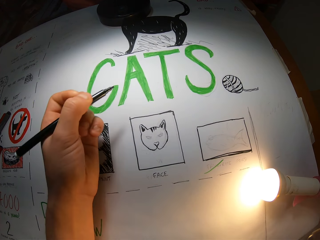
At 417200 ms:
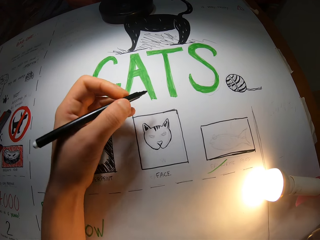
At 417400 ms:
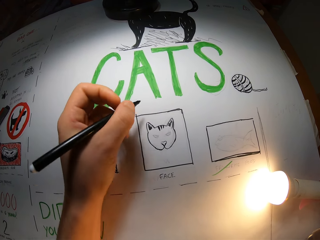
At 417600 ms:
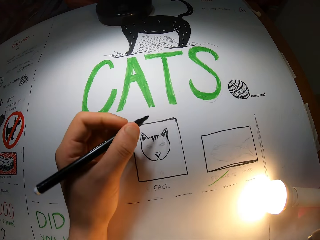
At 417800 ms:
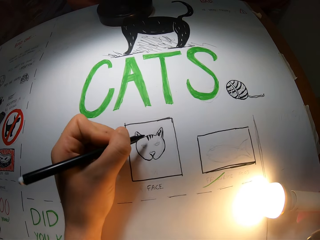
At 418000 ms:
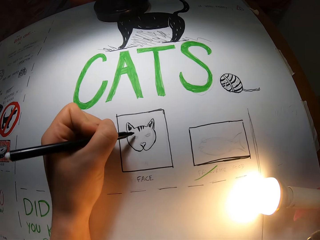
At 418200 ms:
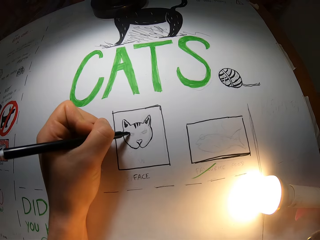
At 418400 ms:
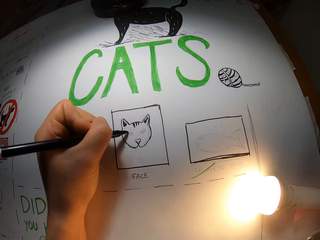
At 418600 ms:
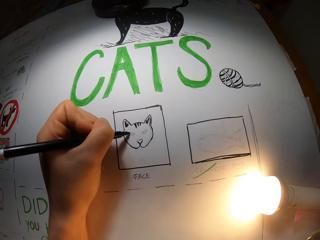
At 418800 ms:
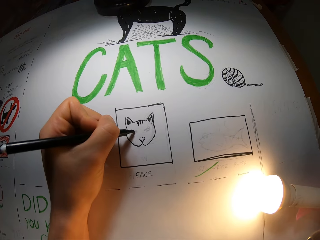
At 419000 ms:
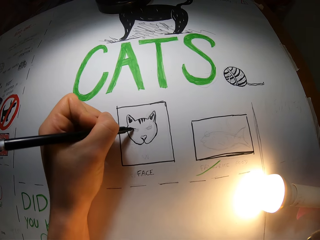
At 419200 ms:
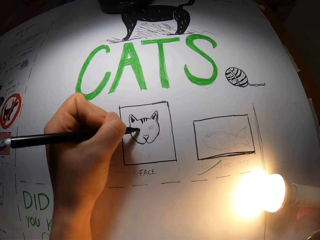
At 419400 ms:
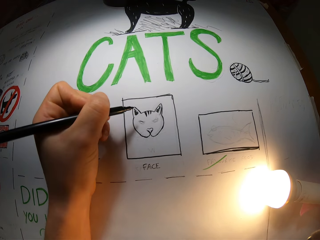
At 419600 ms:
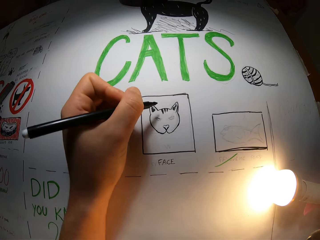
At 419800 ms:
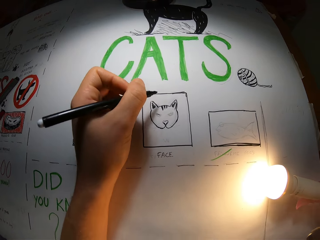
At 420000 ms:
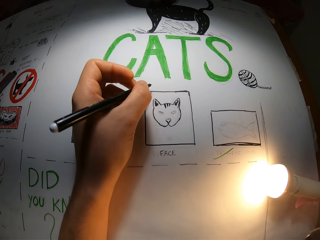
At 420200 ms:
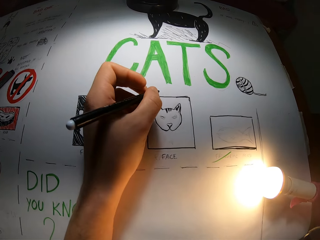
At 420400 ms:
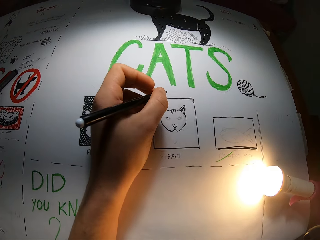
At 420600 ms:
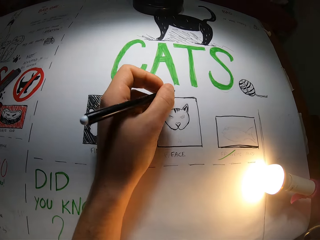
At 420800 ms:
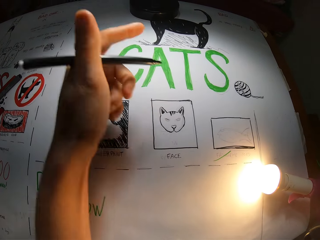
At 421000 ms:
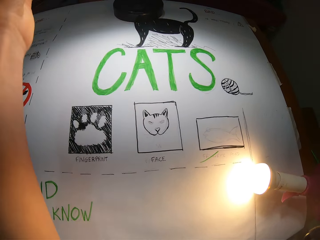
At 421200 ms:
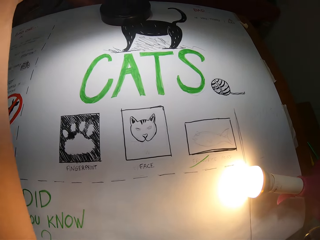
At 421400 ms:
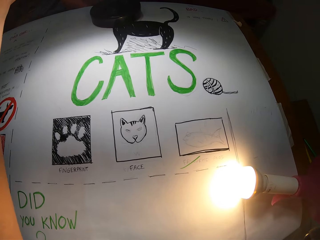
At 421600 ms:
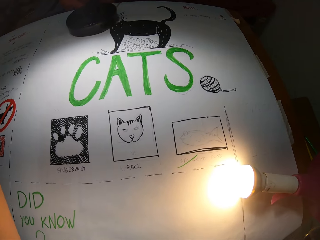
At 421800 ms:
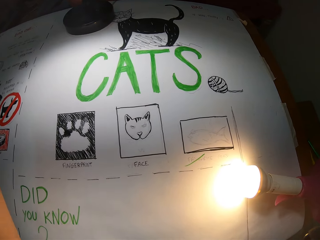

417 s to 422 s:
The camera wearer draws on the drawing paper. He removes his left hand from the table. He moves the lamp on the table with his left hand.

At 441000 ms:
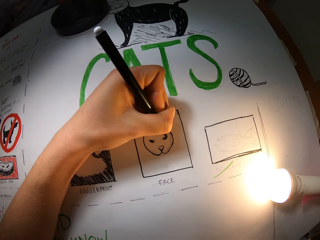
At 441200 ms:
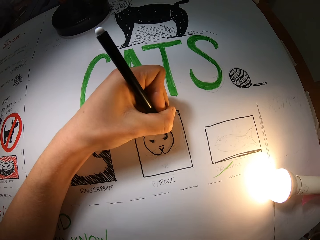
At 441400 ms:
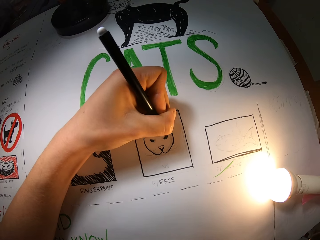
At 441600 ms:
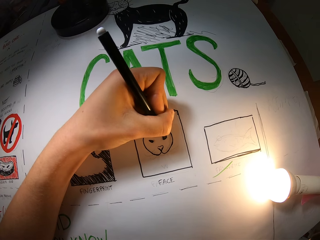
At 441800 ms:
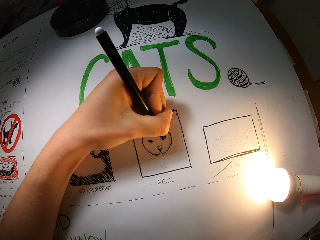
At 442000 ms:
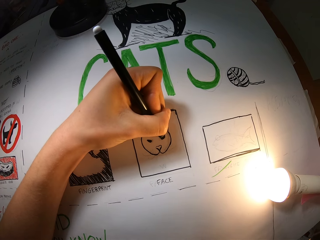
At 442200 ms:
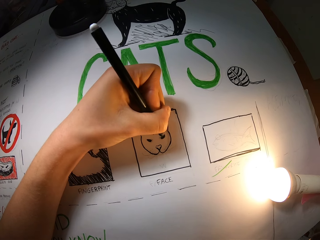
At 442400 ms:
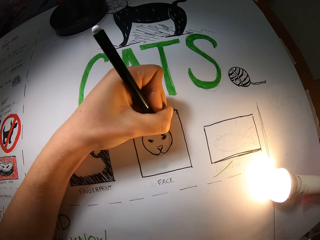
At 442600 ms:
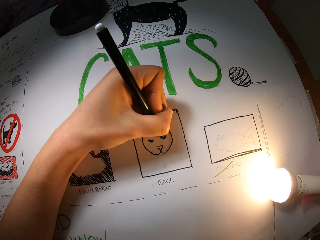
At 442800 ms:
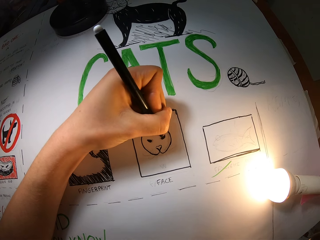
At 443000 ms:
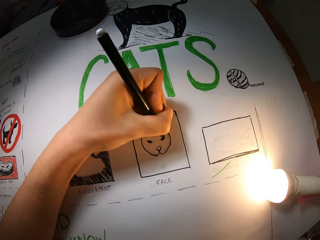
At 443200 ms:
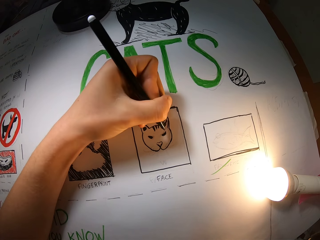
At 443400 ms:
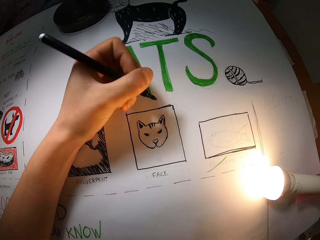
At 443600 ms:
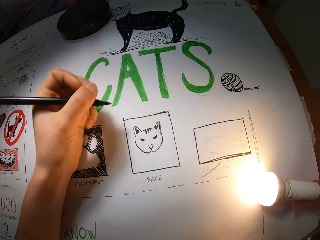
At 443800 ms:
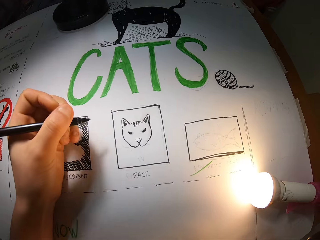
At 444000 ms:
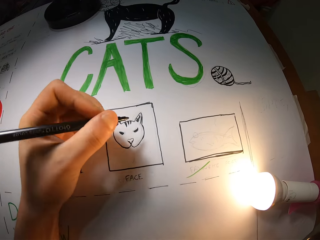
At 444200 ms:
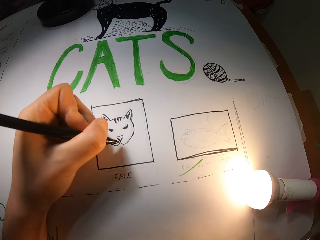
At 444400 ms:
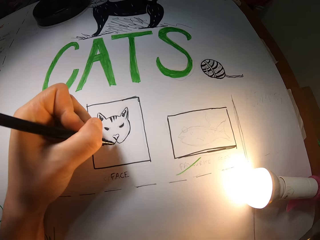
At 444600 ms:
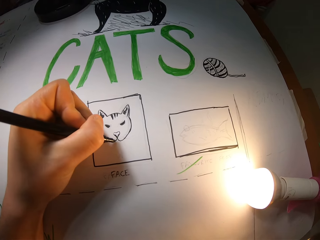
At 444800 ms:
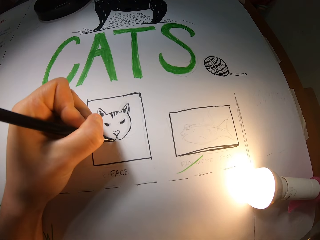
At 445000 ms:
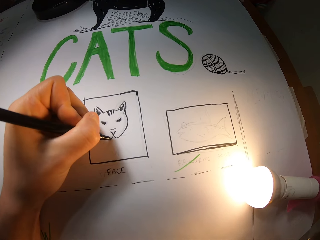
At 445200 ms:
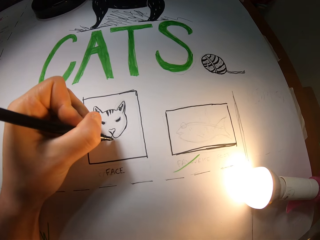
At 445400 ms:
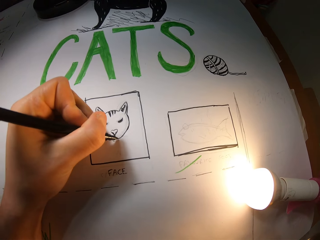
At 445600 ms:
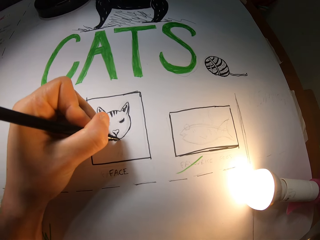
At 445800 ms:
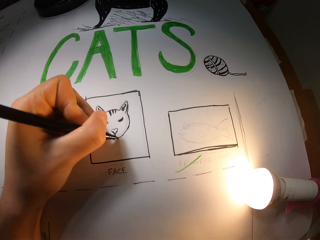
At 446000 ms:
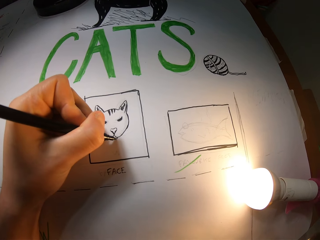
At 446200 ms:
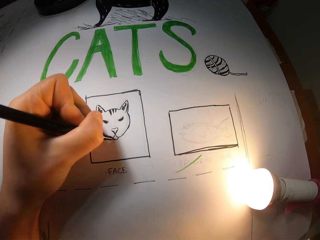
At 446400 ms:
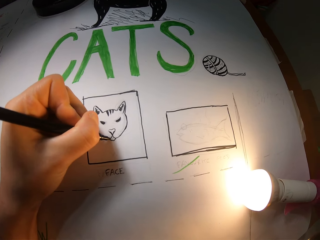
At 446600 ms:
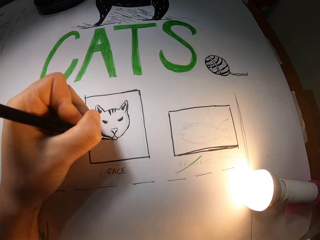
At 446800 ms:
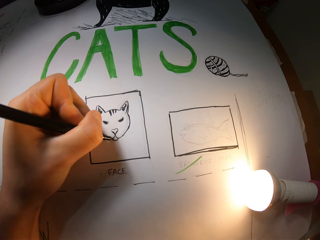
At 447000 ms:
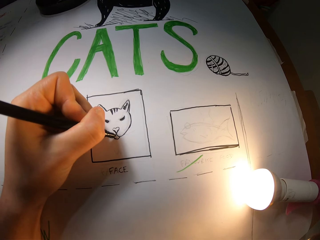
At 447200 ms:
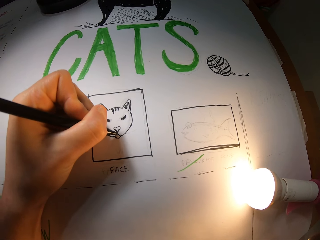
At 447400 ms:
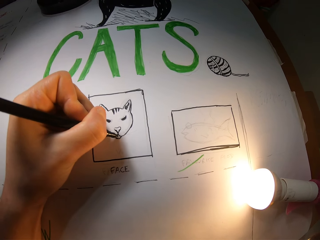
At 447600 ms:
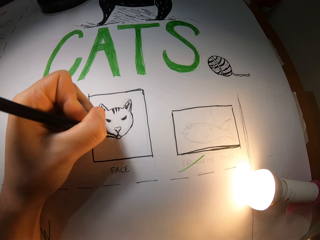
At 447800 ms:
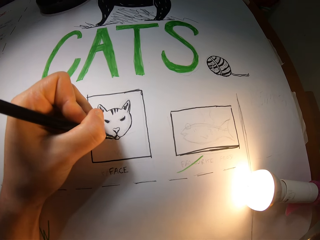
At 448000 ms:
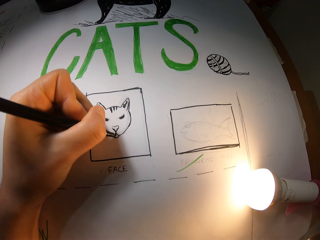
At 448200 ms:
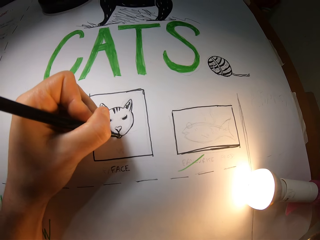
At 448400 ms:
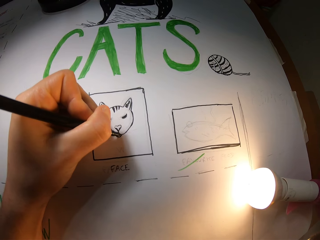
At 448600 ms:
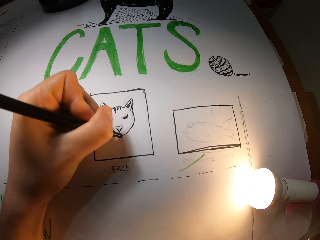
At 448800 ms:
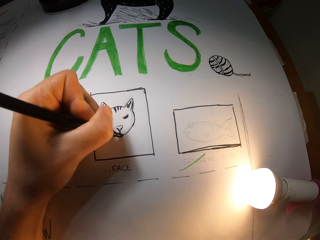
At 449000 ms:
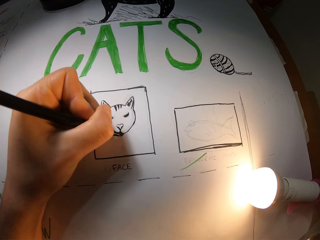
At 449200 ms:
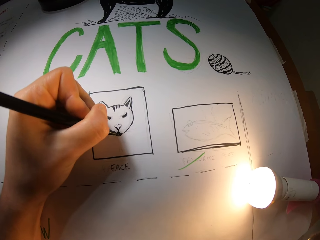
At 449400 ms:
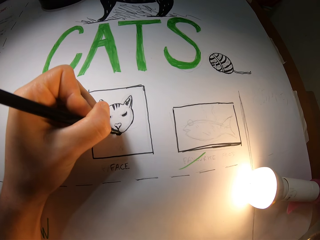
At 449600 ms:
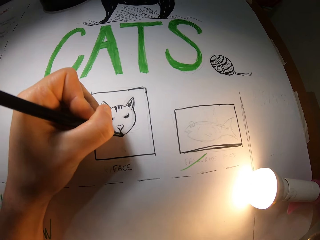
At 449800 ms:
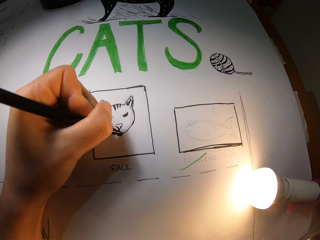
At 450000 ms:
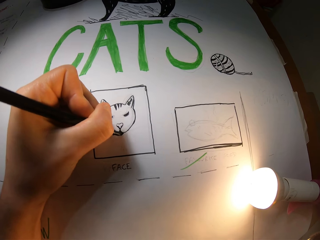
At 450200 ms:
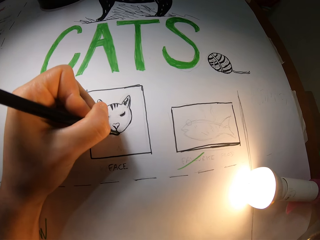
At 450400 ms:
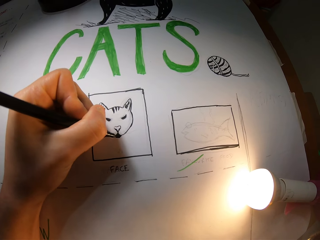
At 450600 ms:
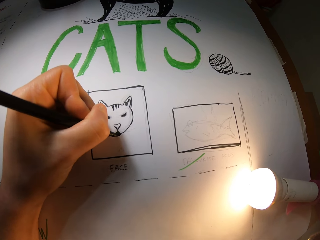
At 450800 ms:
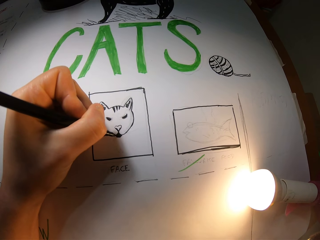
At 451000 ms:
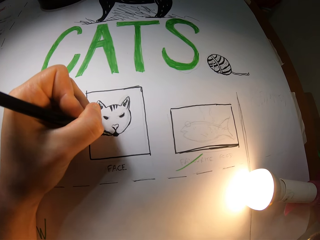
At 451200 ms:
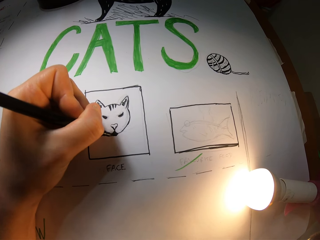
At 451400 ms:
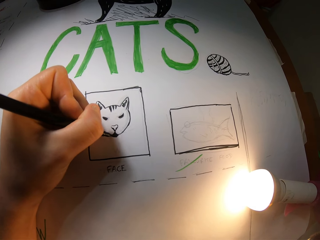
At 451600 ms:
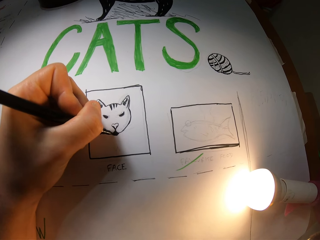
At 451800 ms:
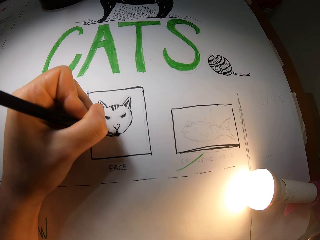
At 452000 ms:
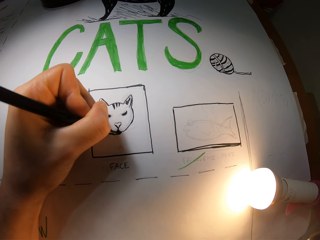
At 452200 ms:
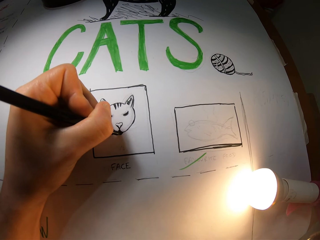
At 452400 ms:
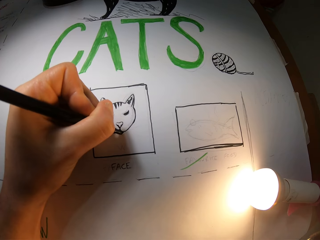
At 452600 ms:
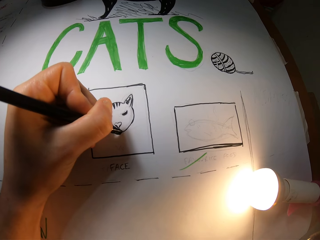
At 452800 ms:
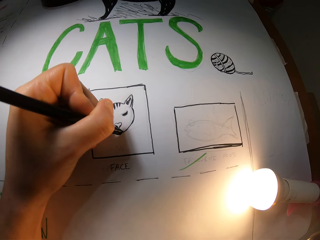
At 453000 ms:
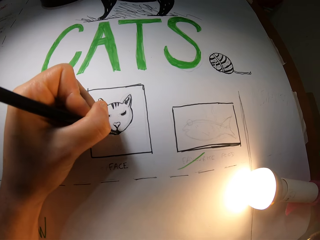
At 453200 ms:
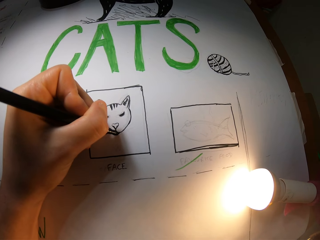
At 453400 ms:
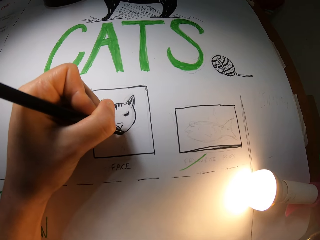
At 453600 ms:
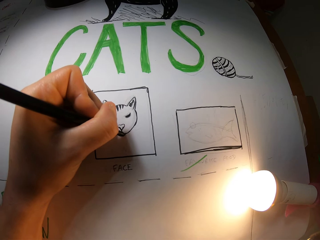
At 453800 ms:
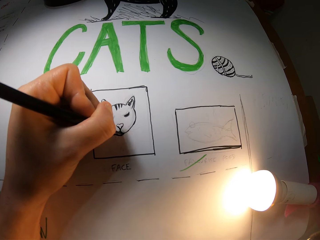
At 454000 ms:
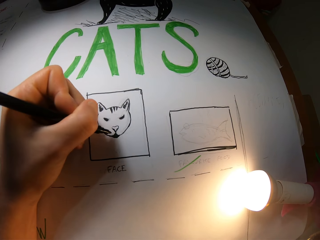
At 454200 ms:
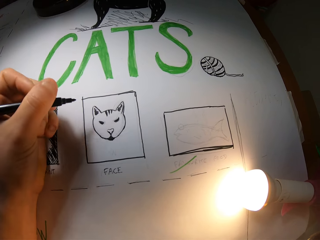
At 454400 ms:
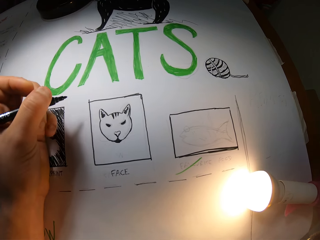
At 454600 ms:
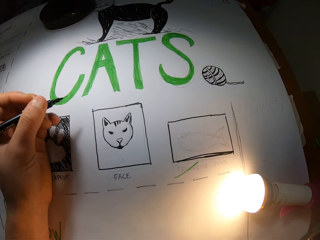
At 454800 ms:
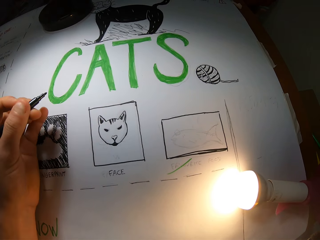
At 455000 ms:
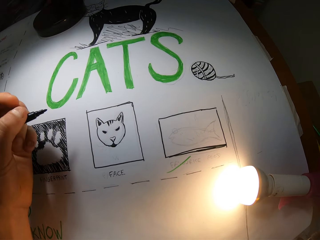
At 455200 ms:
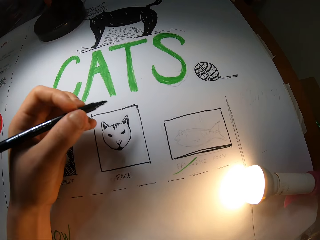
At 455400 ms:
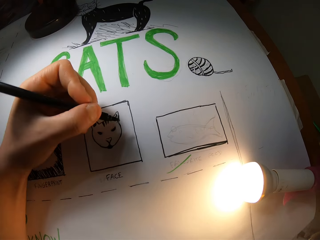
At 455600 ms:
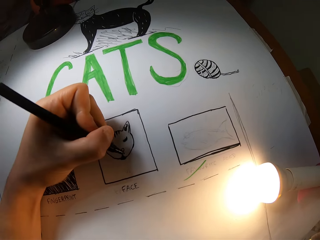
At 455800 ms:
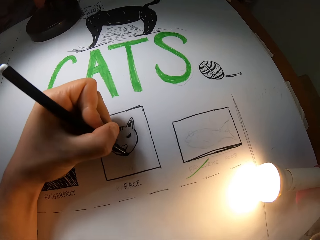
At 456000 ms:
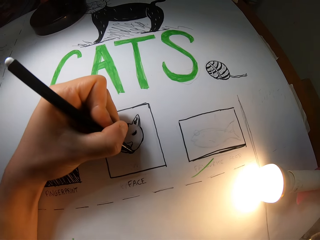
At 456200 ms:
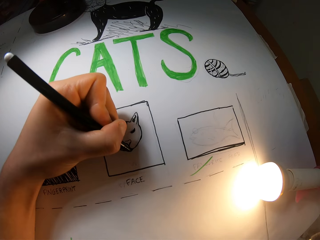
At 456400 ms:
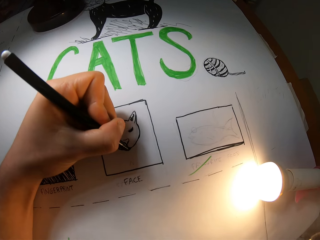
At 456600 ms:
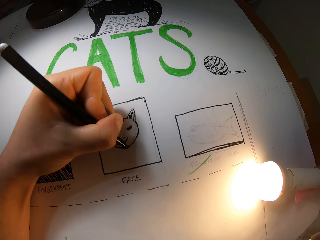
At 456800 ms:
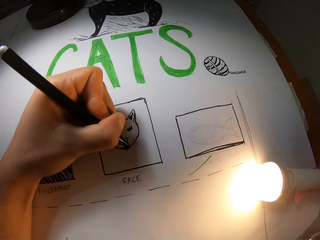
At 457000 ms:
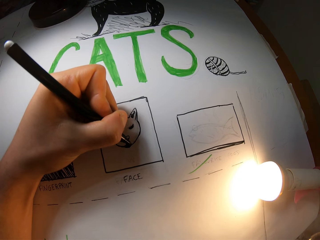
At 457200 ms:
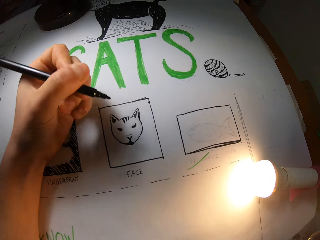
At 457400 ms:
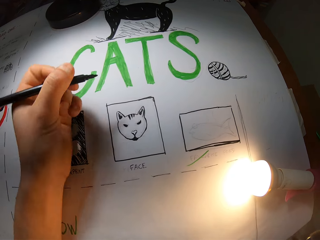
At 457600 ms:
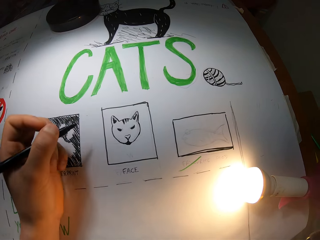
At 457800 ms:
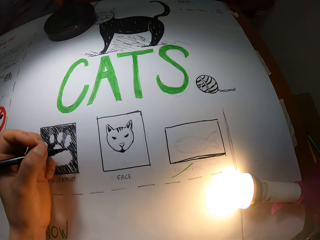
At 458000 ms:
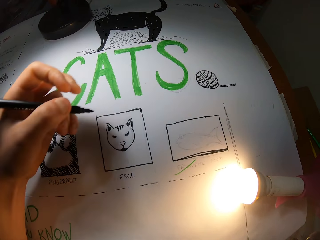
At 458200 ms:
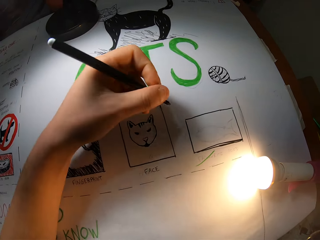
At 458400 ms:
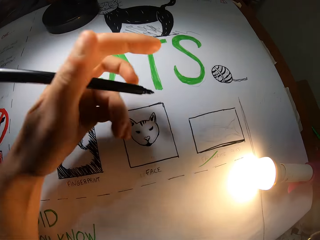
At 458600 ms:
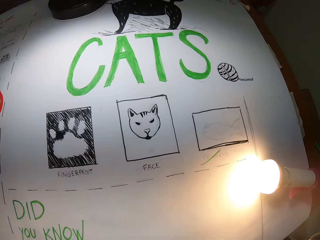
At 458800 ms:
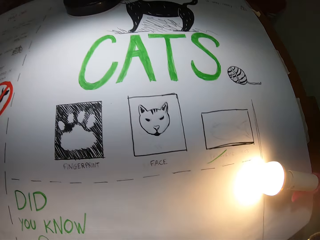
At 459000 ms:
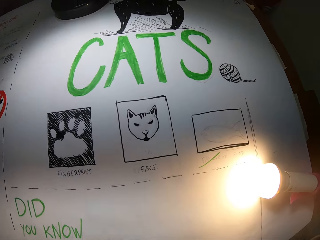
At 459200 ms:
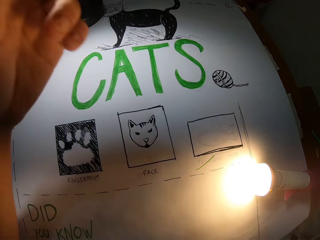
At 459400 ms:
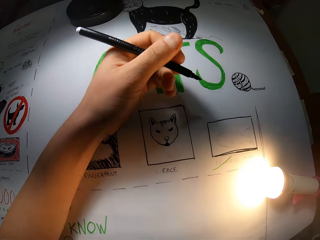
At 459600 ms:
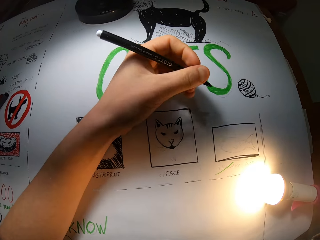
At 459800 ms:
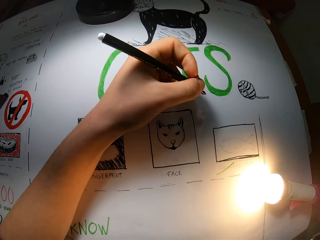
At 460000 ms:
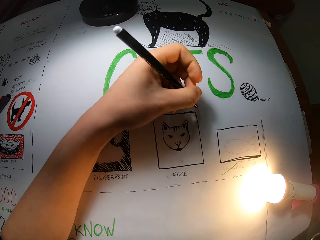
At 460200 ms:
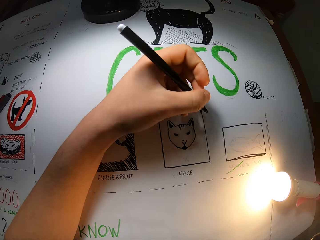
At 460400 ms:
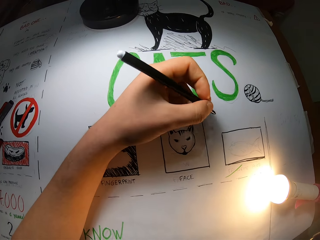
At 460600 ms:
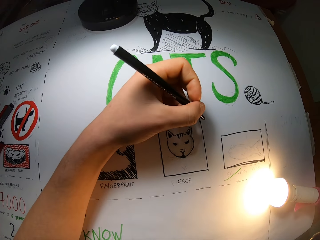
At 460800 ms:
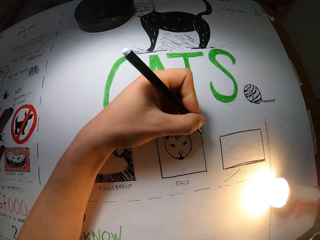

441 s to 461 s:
The camera wearer draws on the drawing paper. He draws on the drawing paper repeatedly. He removes his left hand from the table.
